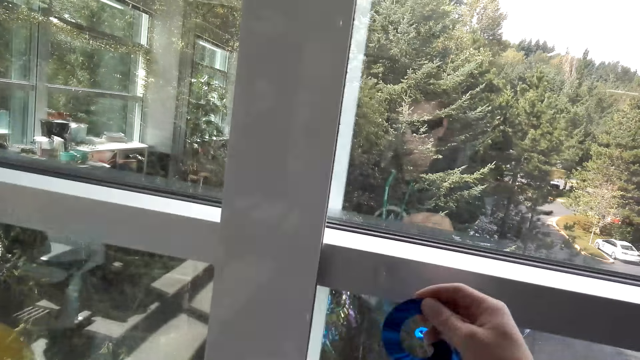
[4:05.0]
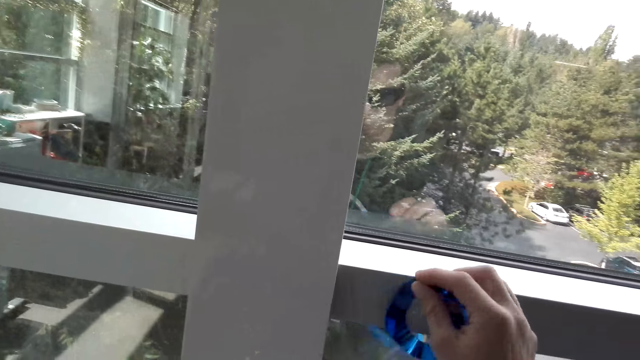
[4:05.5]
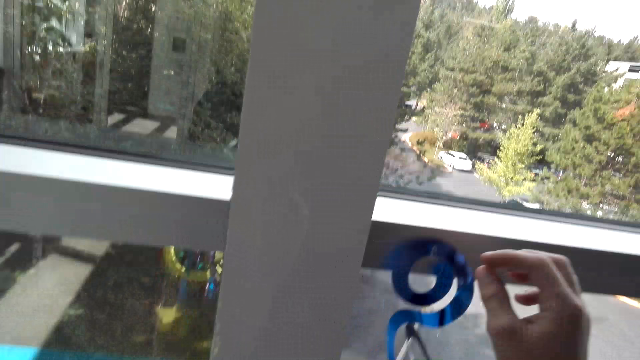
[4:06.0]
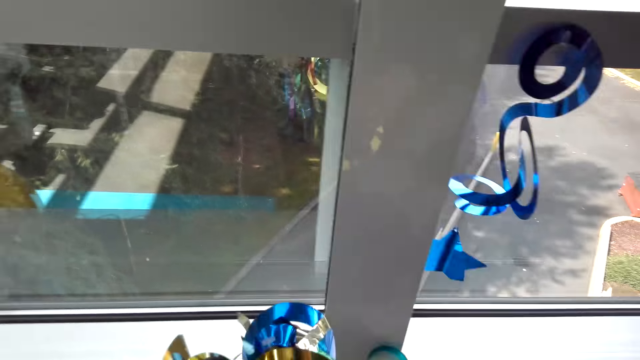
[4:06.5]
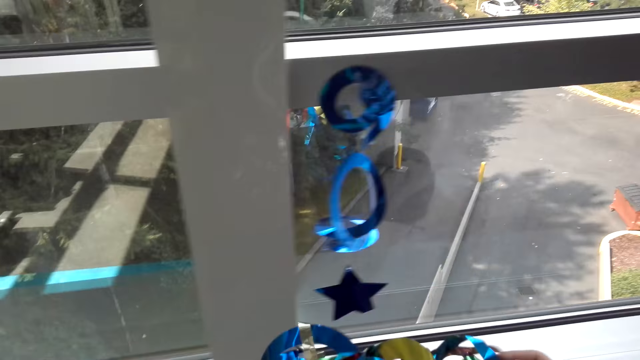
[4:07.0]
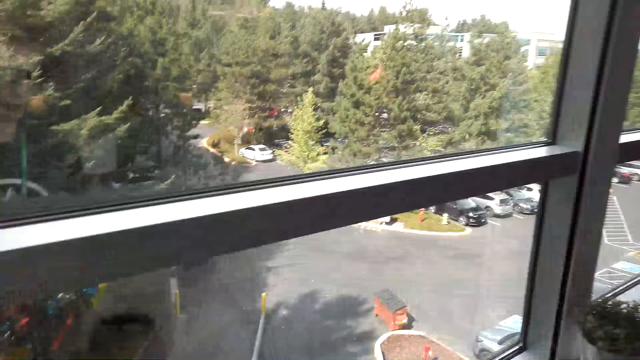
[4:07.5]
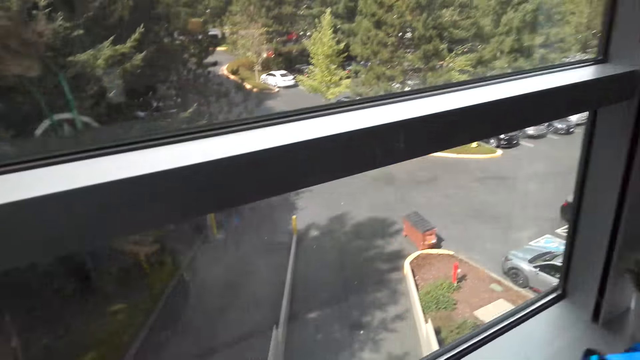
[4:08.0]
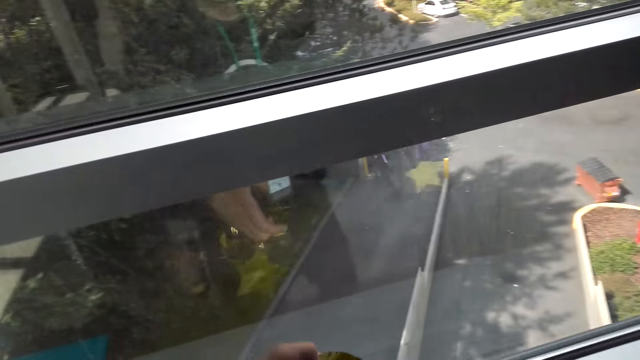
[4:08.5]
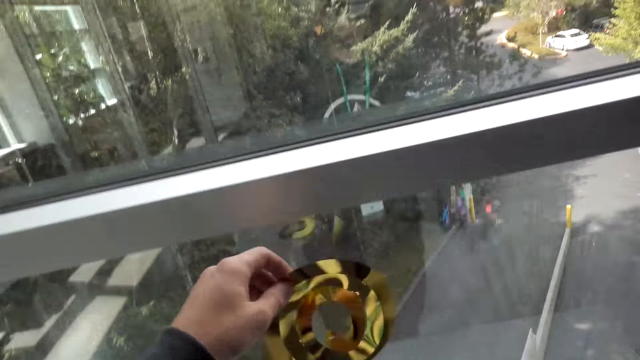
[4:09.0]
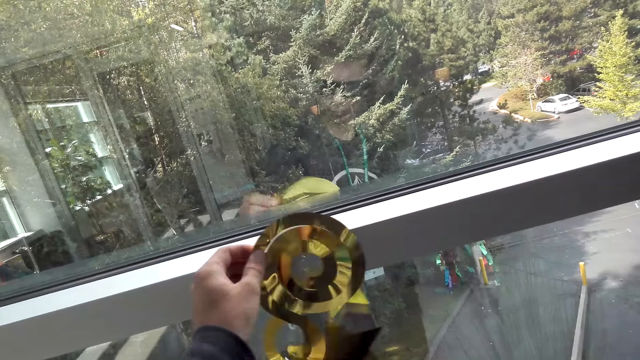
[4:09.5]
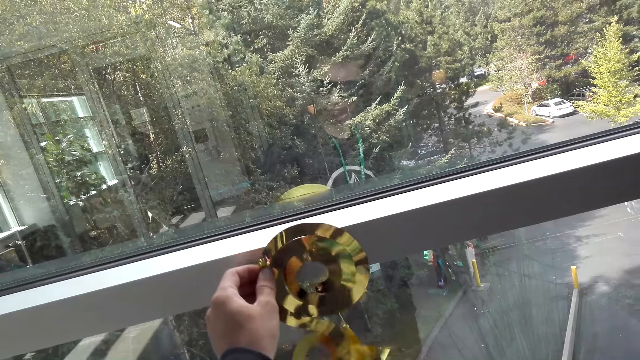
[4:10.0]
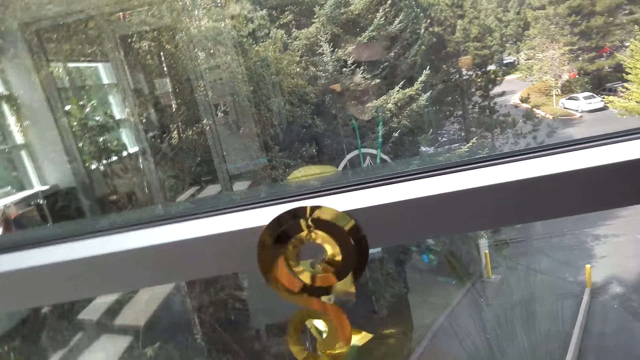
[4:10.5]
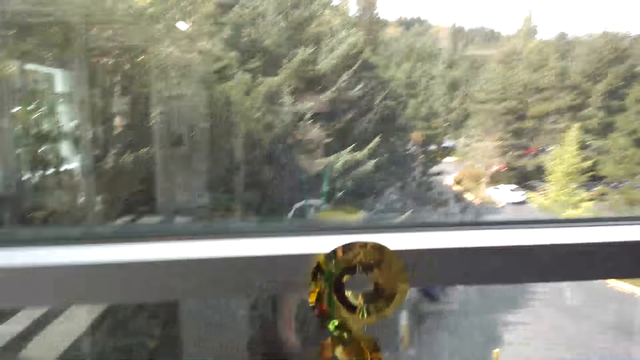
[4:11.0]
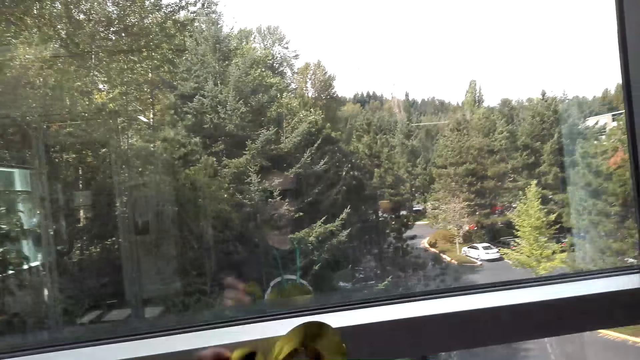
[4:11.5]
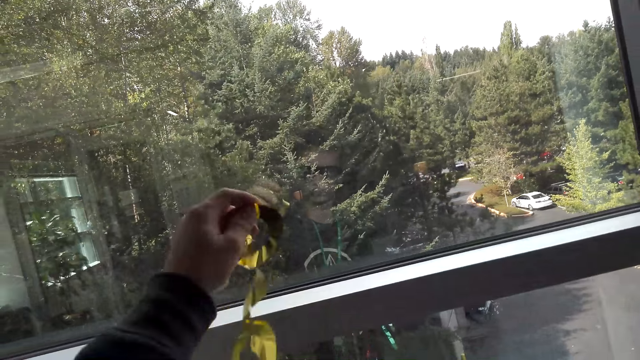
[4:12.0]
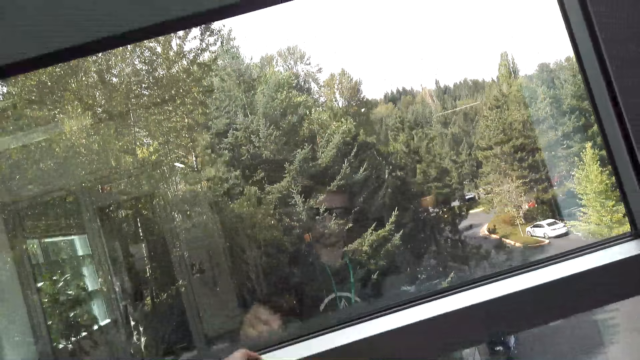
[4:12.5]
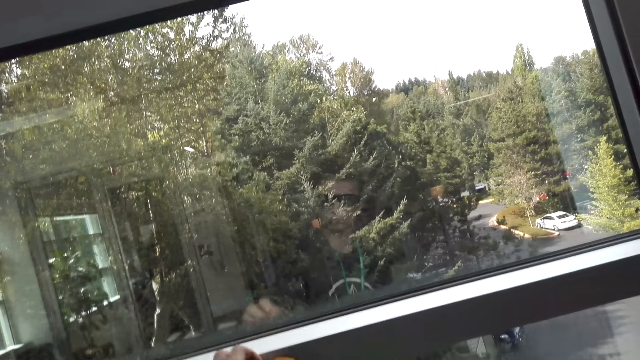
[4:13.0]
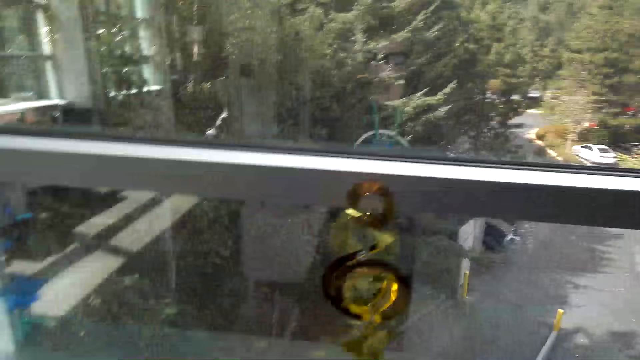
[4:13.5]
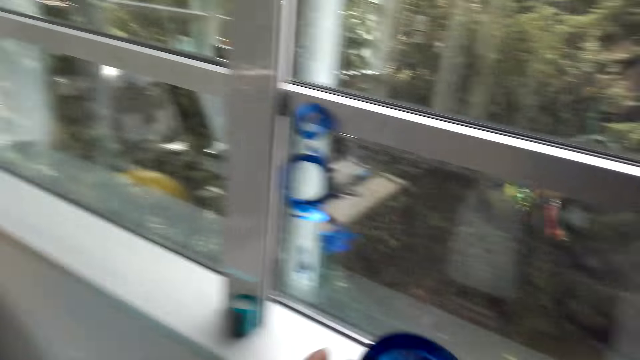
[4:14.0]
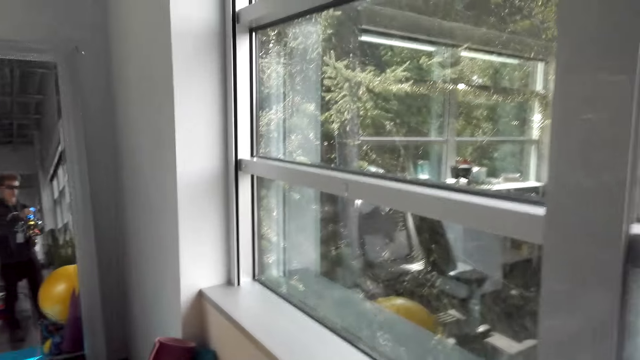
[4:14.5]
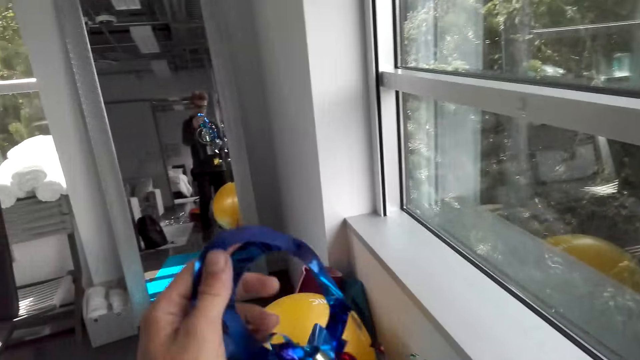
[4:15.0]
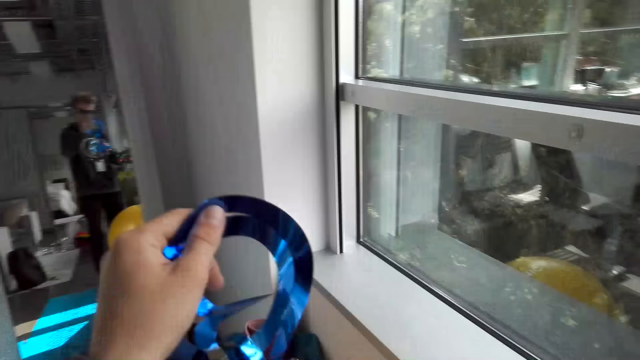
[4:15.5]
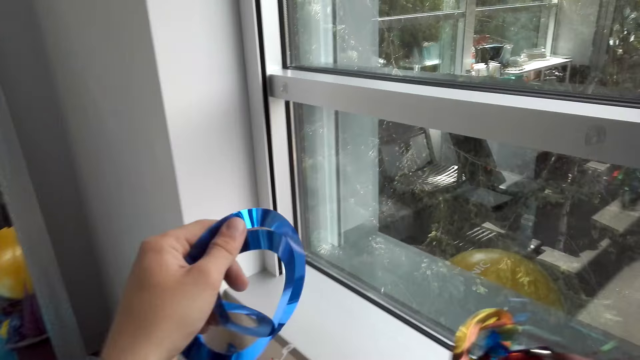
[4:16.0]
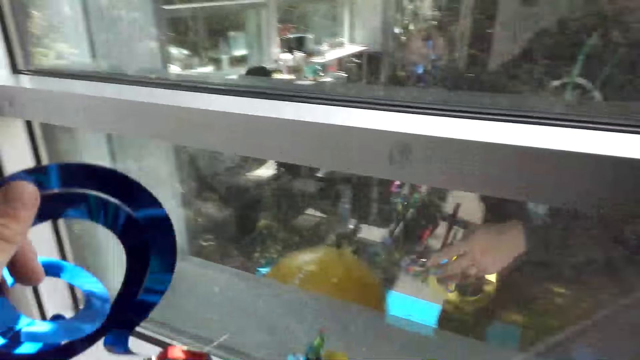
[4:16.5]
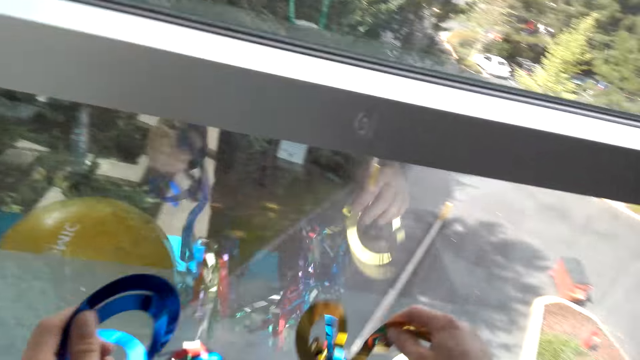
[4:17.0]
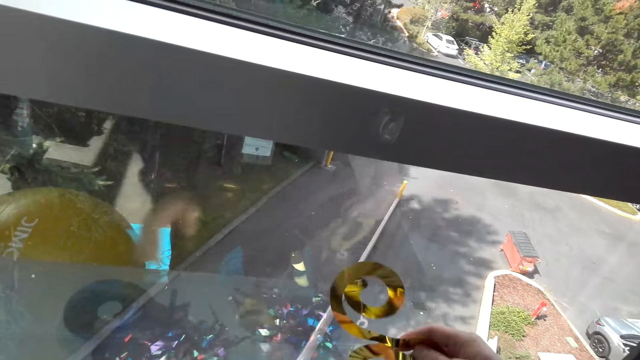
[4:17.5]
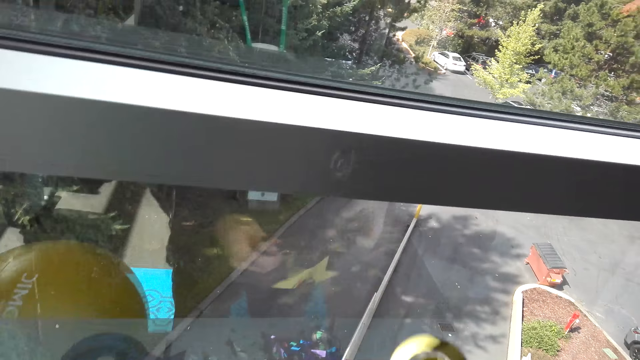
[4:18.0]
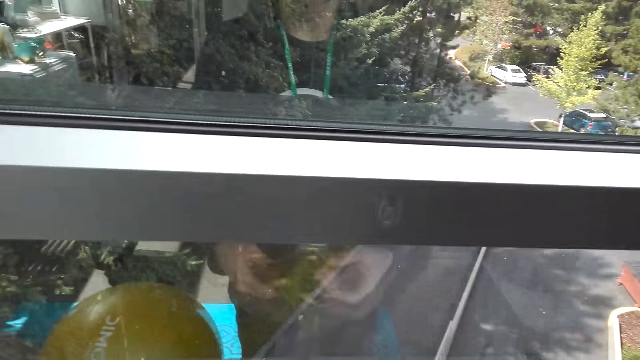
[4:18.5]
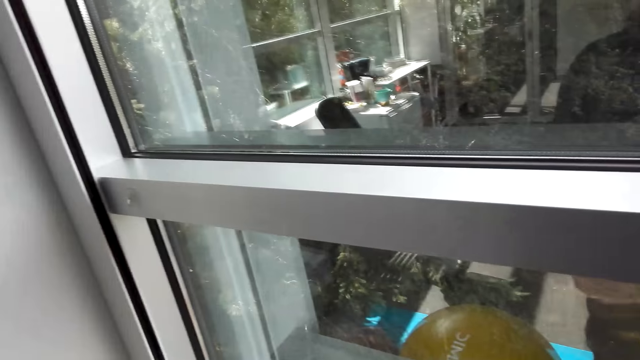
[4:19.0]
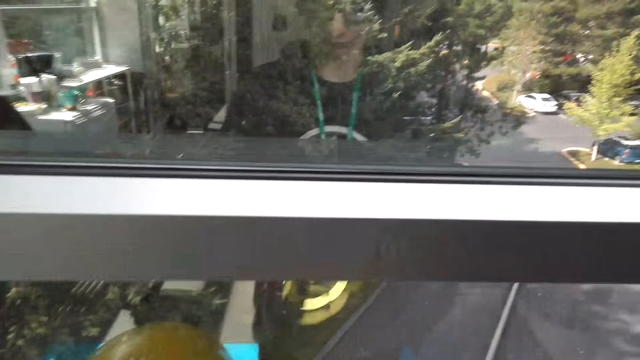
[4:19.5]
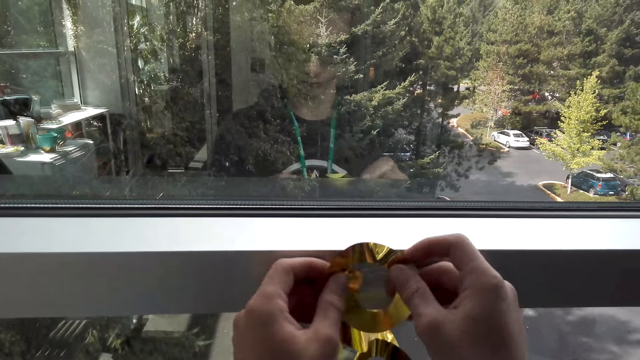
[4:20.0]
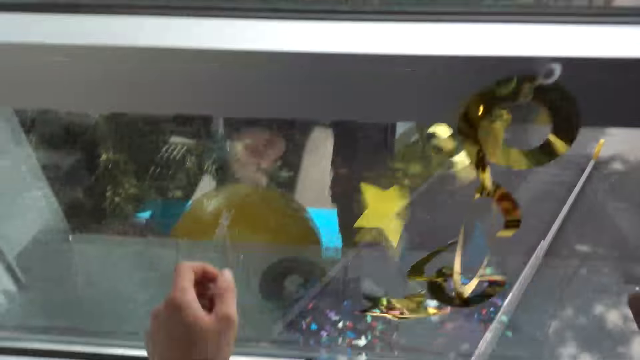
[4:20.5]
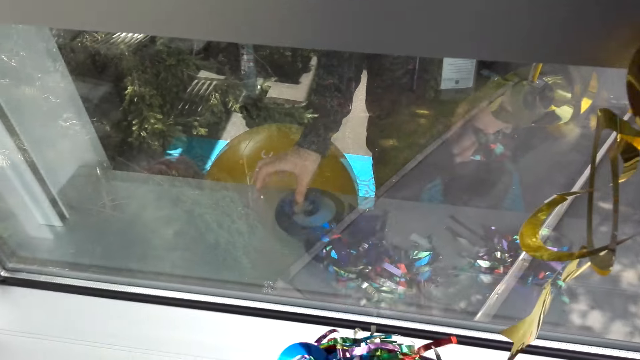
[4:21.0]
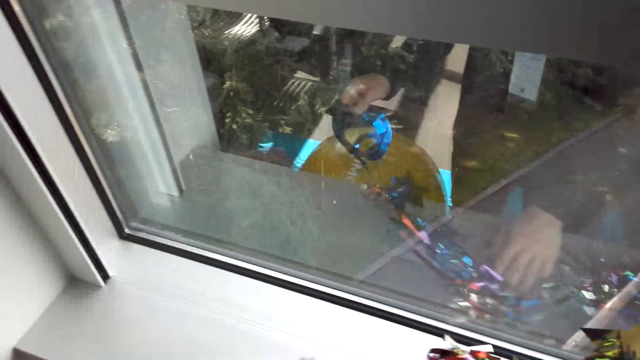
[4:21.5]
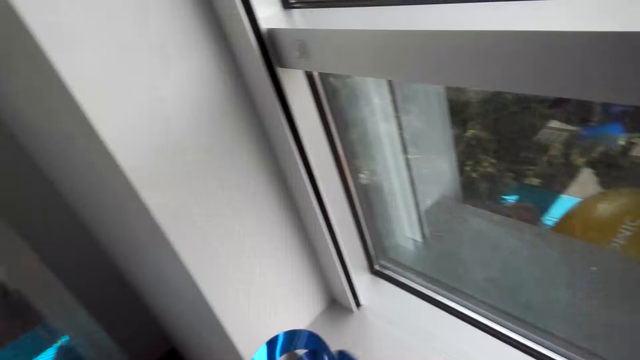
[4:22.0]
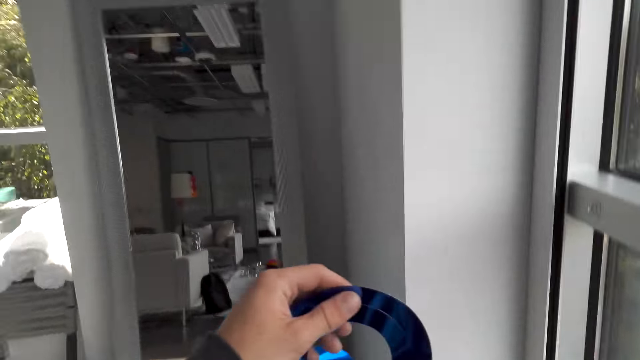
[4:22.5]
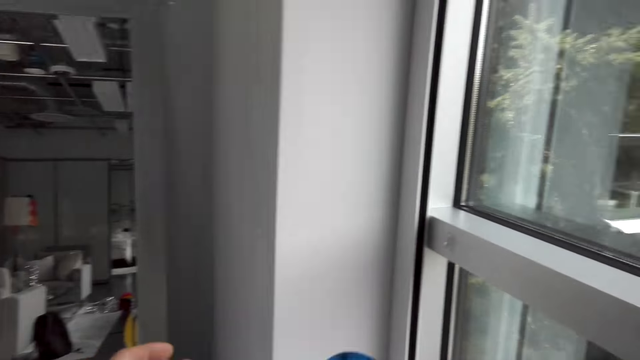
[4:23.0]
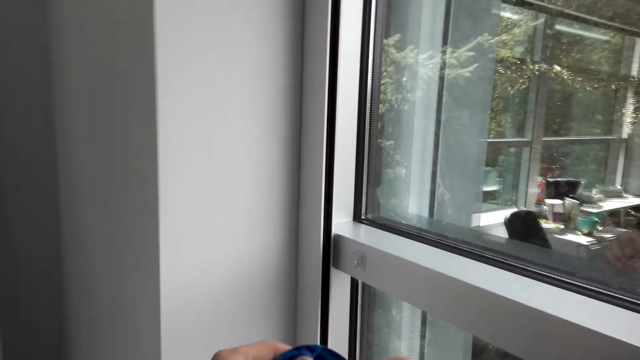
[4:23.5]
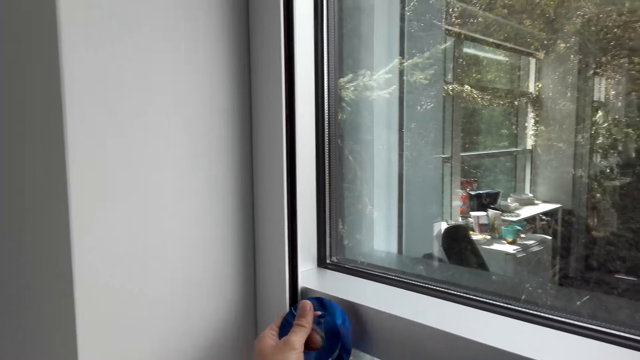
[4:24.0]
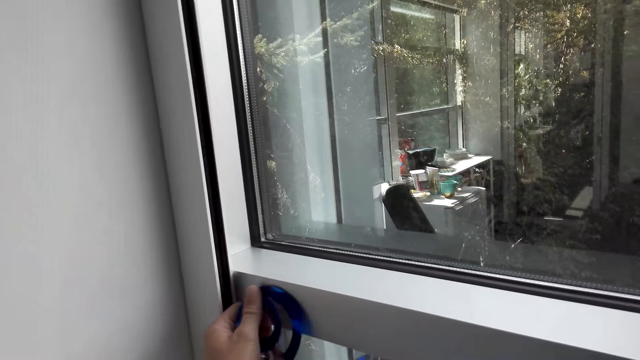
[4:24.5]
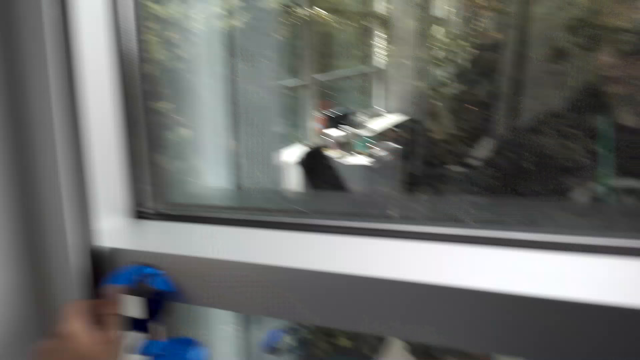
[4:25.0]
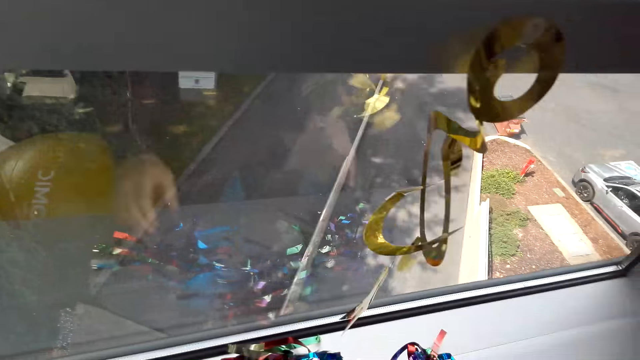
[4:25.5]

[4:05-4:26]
The camera wearer hangs a Christmas decoration on the window. They pick the Christmas decoration from the window. They hang the Christmas decoration on the window.
